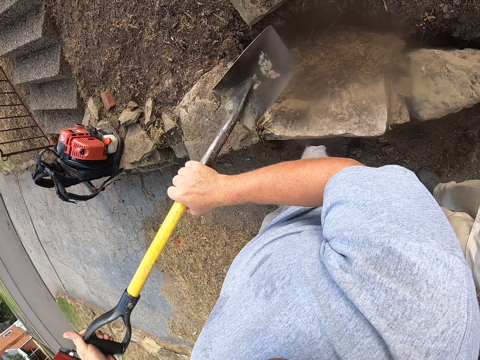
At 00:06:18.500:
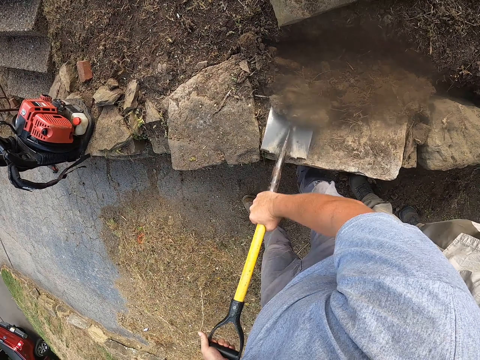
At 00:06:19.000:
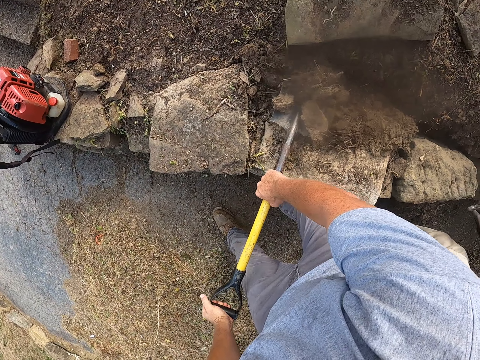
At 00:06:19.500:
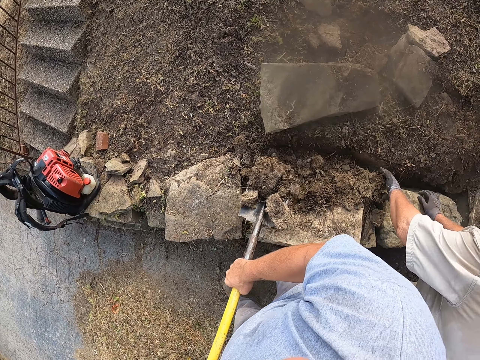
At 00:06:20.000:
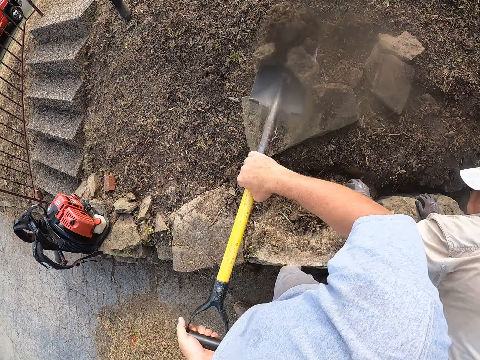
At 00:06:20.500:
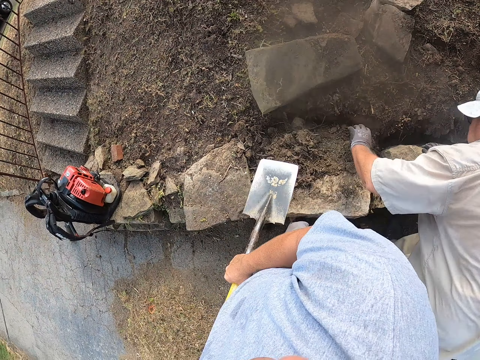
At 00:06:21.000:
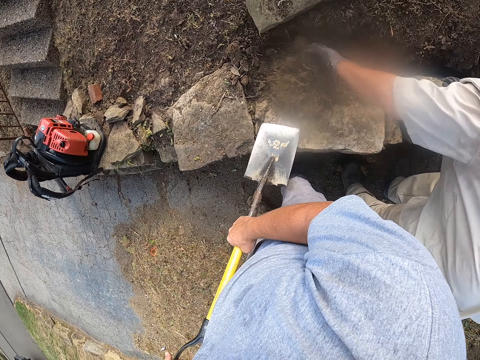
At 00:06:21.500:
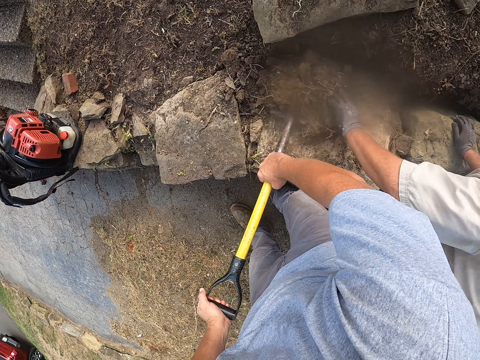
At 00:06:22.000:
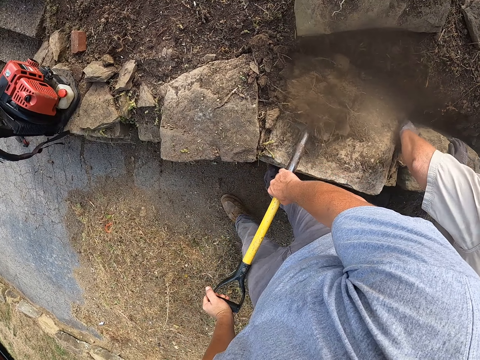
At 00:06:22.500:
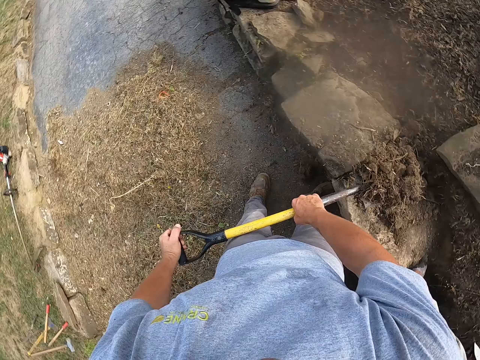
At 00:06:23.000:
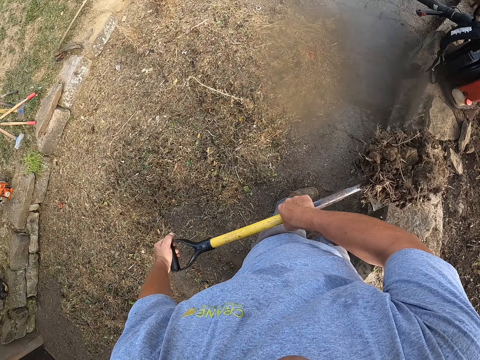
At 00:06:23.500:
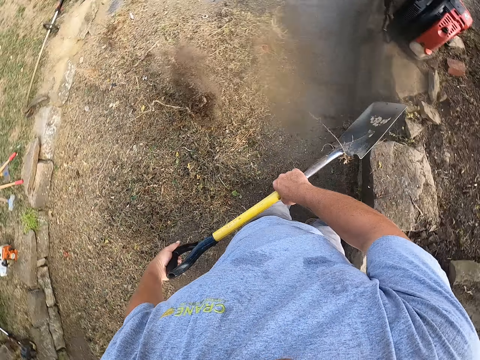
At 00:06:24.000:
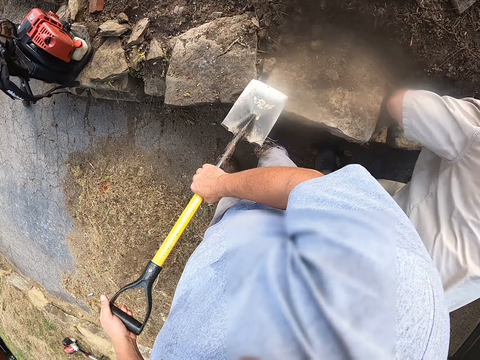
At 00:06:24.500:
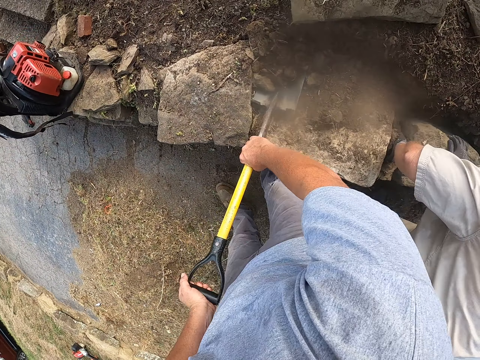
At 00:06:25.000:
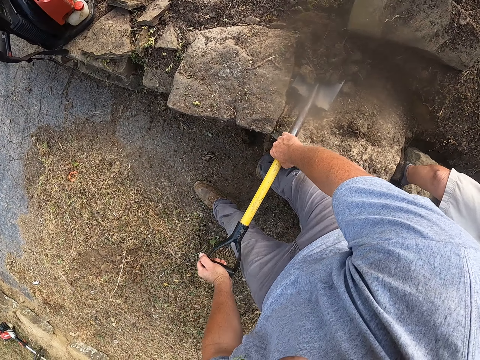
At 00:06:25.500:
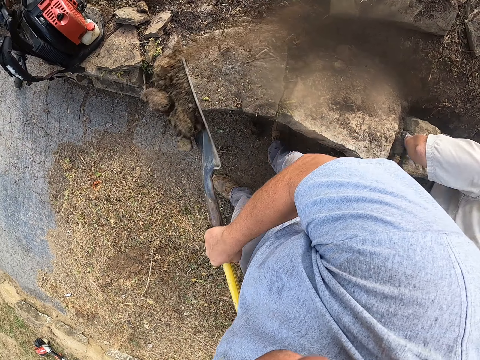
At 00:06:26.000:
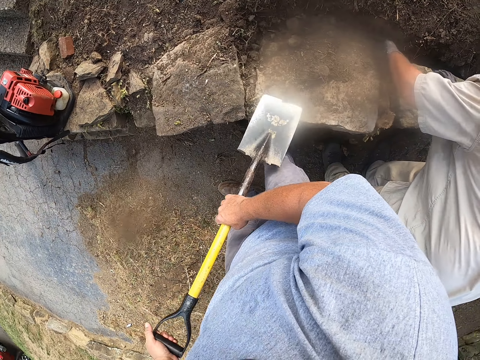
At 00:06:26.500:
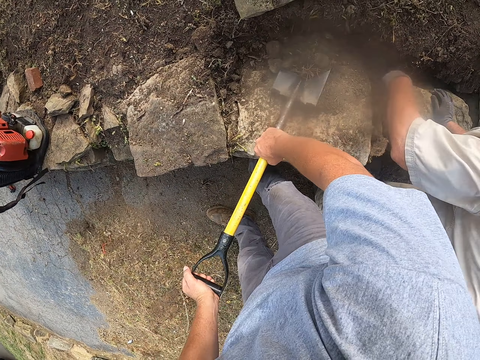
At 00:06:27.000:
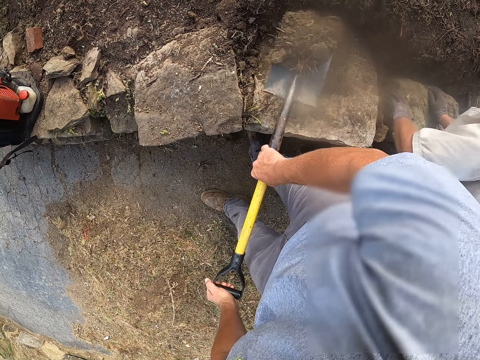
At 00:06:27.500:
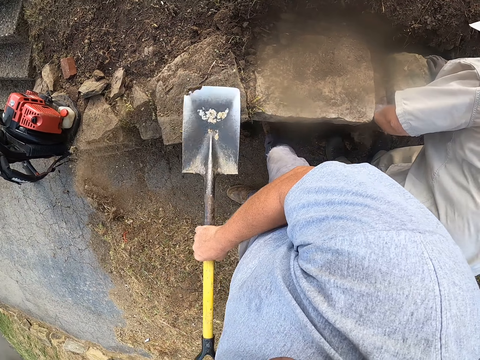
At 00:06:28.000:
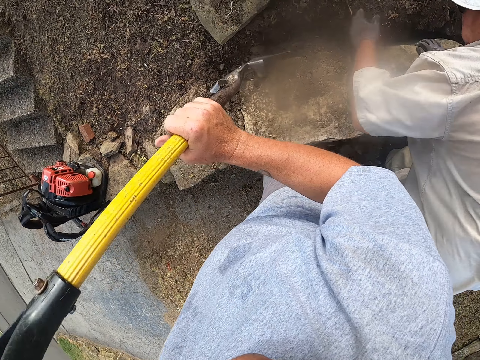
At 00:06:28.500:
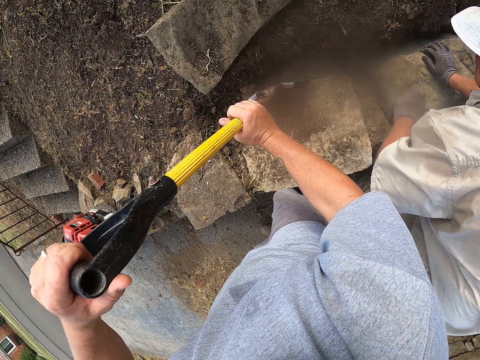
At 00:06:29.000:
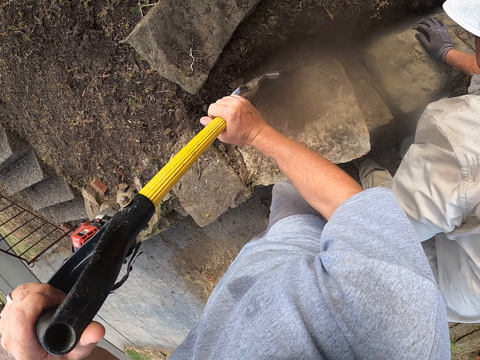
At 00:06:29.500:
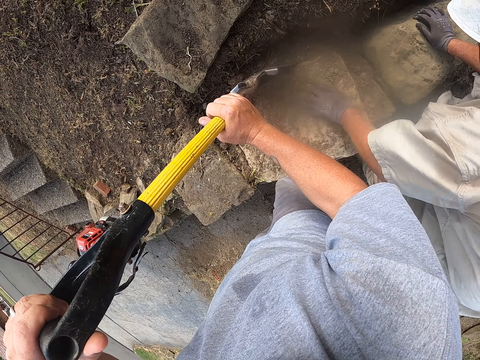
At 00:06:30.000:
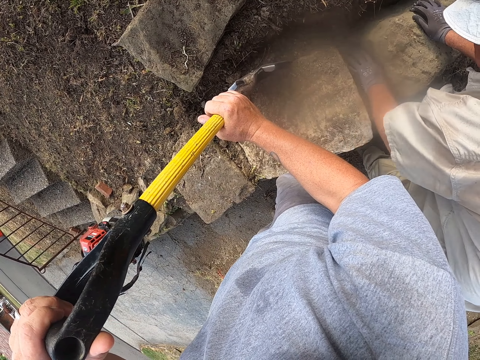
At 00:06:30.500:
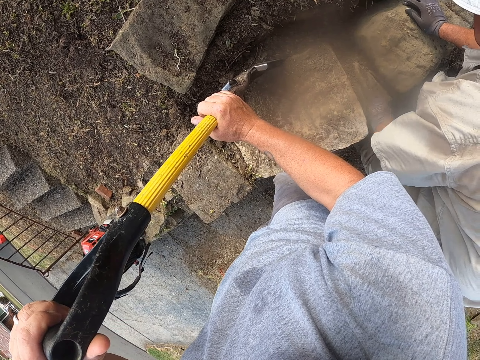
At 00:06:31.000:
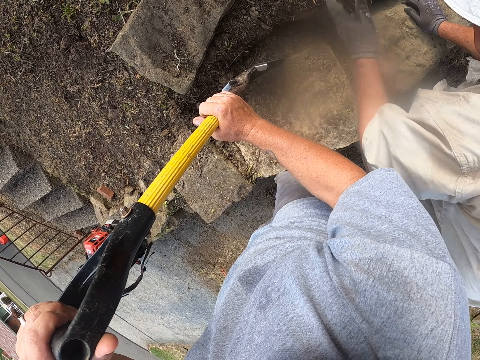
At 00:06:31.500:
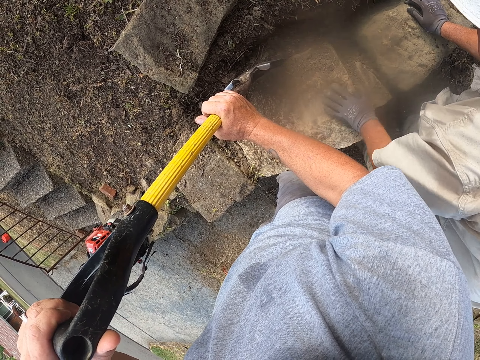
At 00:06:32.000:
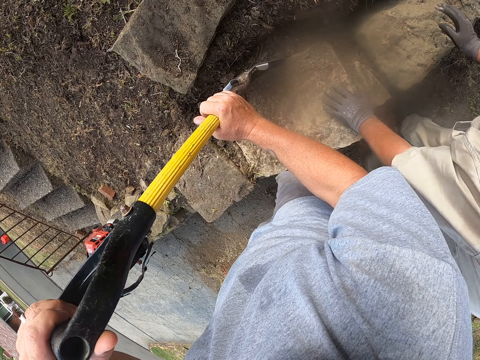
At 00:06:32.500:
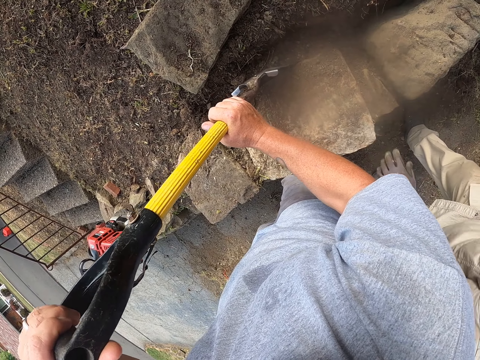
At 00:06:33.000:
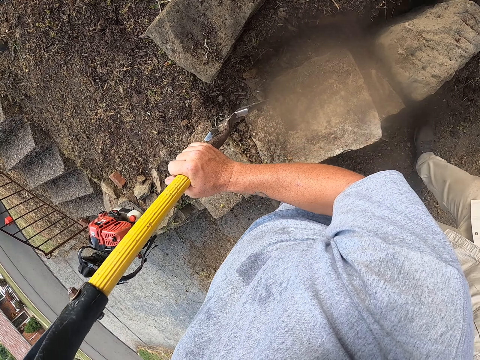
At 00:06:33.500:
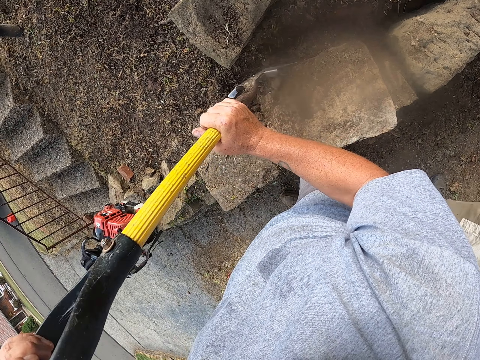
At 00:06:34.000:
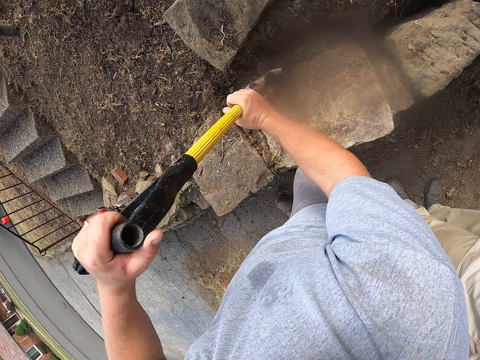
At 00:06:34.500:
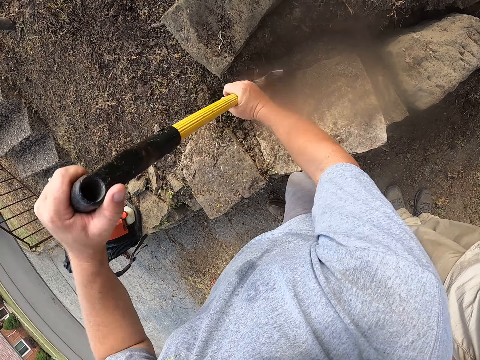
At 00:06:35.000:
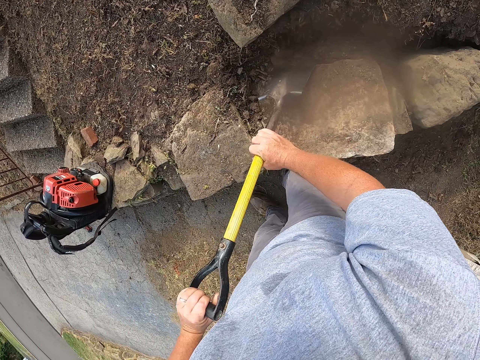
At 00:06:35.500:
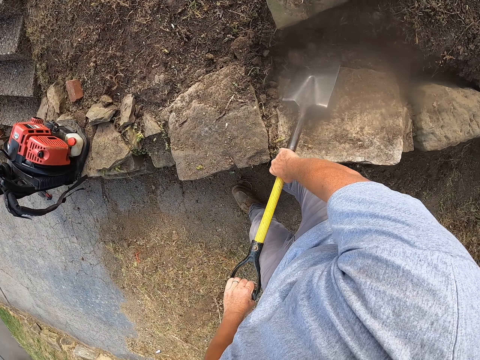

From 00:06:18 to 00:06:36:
The camera wearer scoops soil from the ground with a shovel. A man moves the soil or a block on the ground with his hand. The camera wearer throws soil from the shovel on the ground. He scoops soil from the ground with the shovel. He throws soil from the shovel on the ground. He scoops soil from the ground with the shovel. He throws soil from the shovel on the ground. He scoops soil from the ground with the shovel. He throws soil from the shovel on the ground. He digs on the ground with the shovel. He wipes a stone with his hand. The man assembles soil on the ground. The camera wearer looks around a verandah. The man moves around the verandah. The camera wearer digs on the ground with the shovel.

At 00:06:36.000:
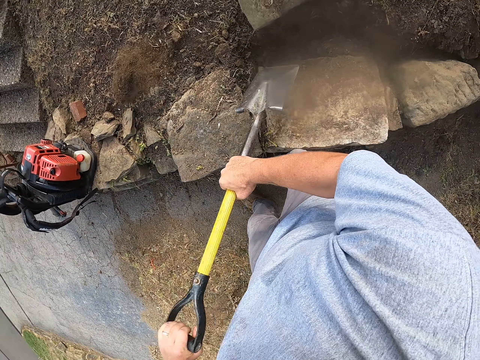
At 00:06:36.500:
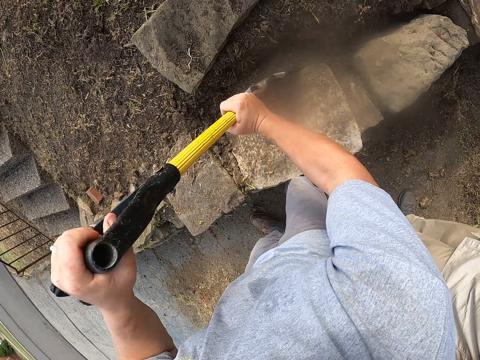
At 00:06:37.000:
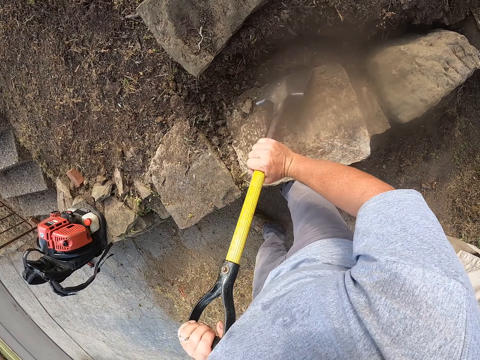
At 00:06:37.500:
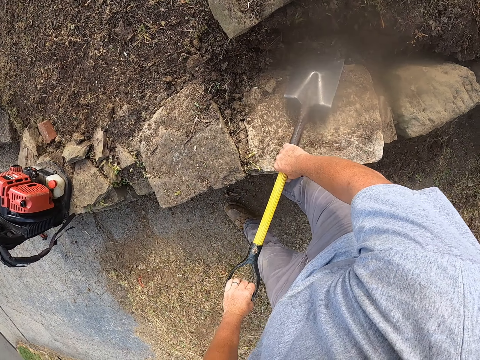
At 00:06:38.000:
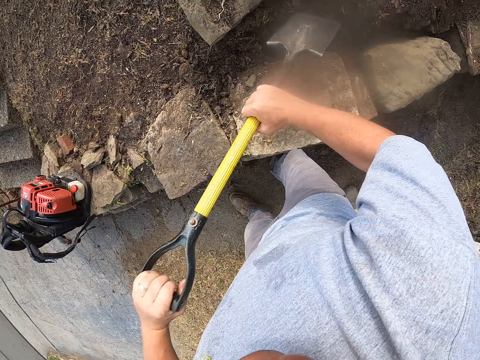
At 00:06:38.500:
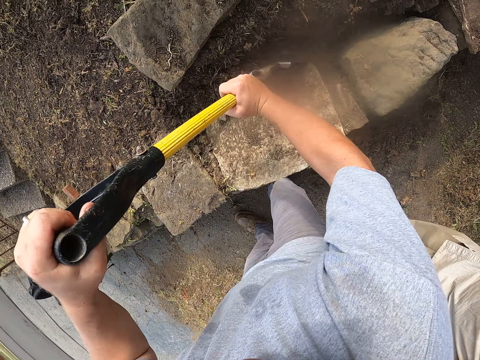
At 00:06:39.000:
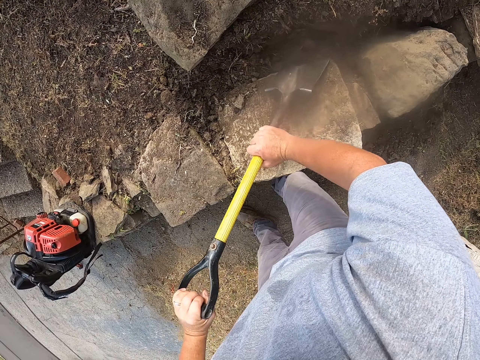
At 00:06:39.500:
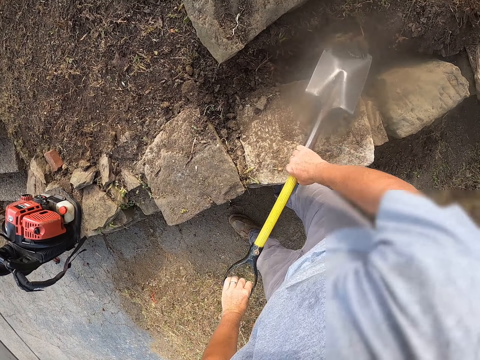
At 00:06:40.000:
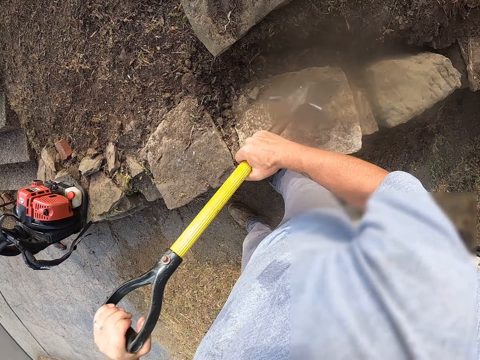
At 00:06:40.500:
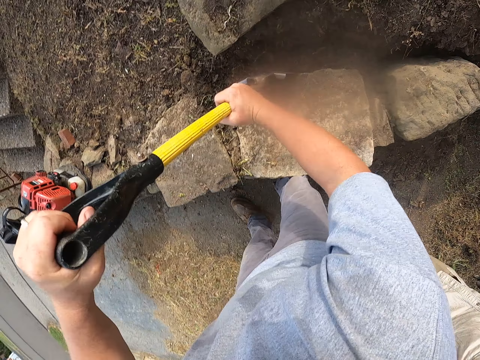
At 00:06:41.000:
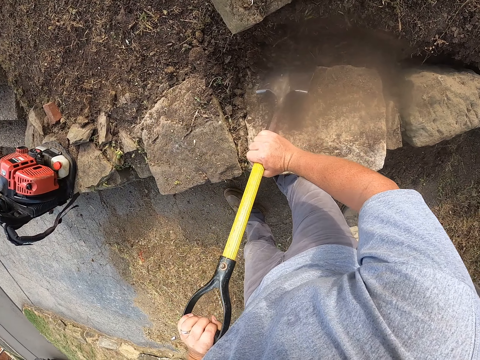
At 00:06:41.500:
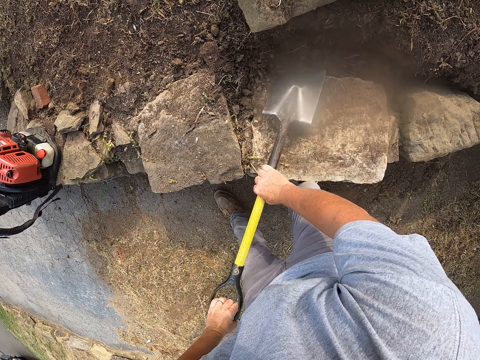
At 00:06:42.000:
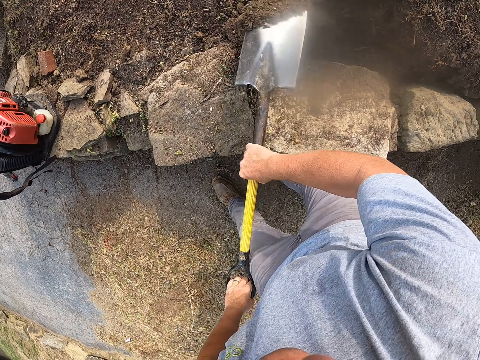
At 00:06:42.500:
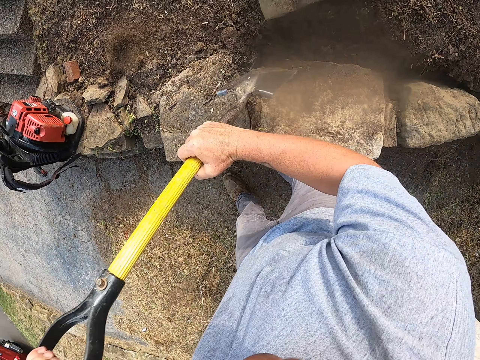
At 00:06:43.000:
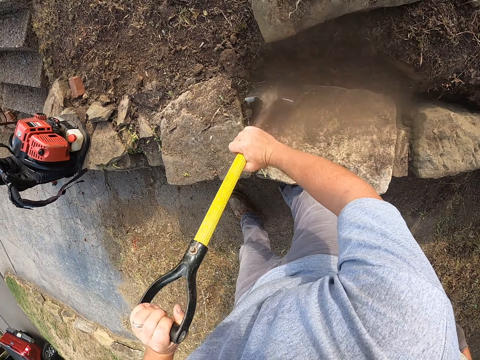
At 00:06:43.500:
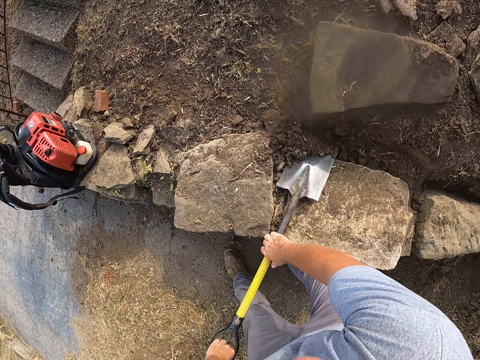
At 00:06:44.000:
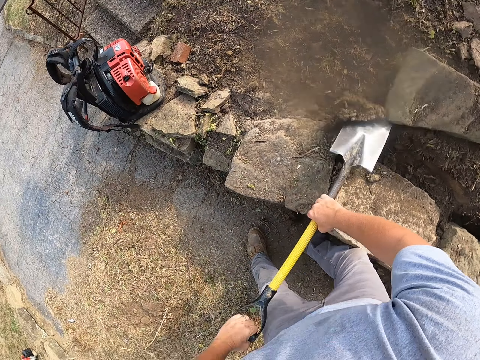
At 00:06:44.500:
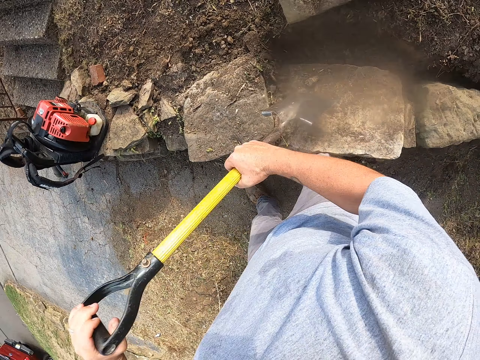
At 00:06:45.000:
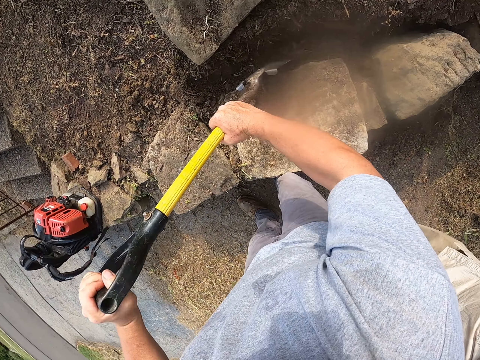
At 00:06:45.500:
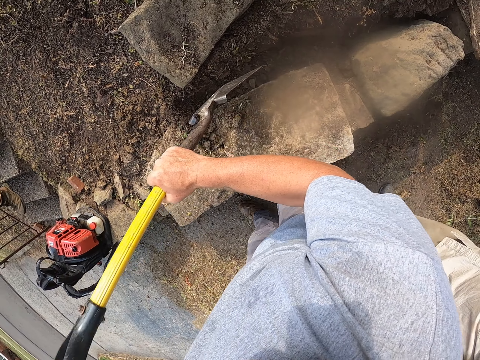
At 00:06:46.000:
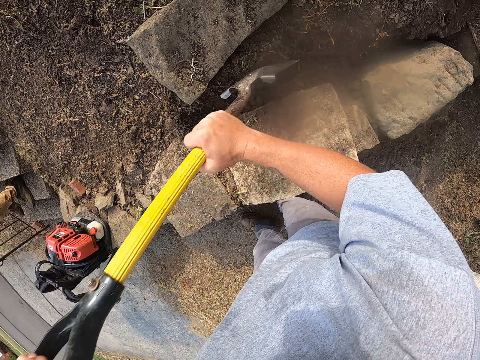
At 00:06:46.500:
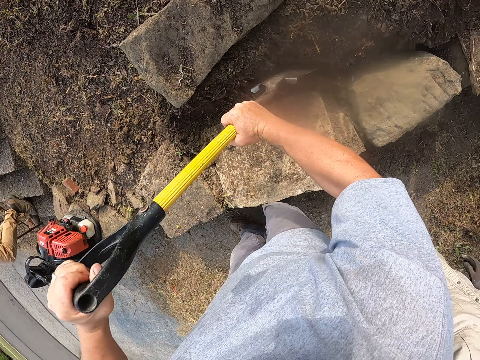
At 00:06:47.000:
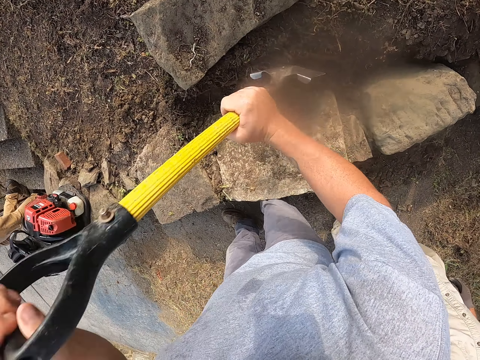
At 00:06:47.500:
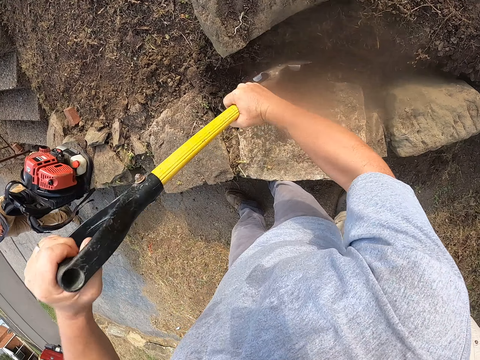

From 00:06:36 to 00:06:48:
The camera wearer adjusts a shovel on the ground. They dig on the ground with the shovel. They adjust the shovel on the ground. They dig on the ground with the shovel. A man walks down the stairs.
